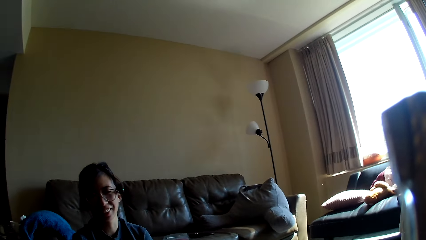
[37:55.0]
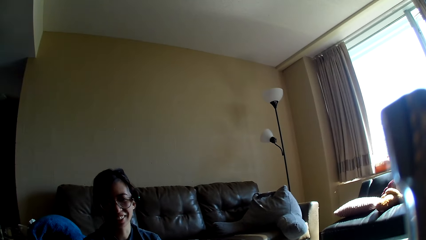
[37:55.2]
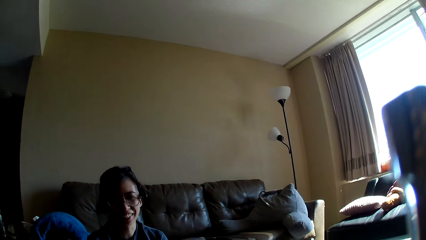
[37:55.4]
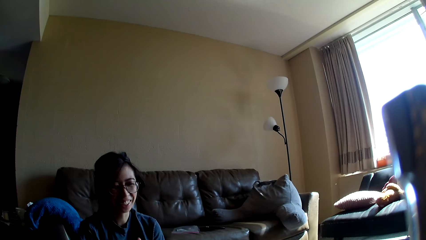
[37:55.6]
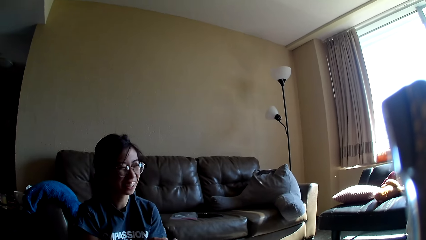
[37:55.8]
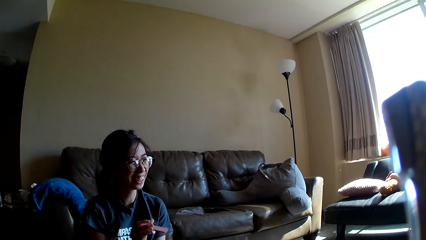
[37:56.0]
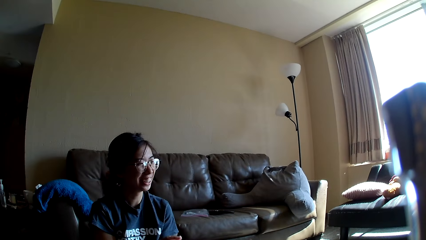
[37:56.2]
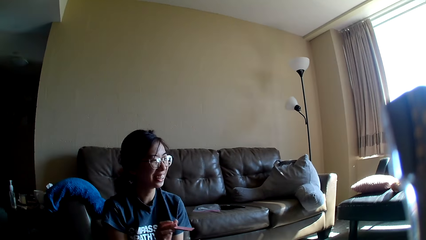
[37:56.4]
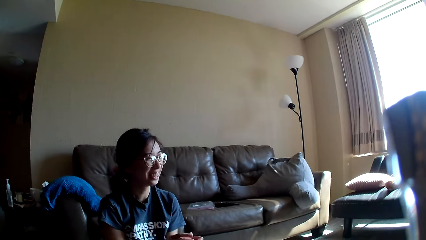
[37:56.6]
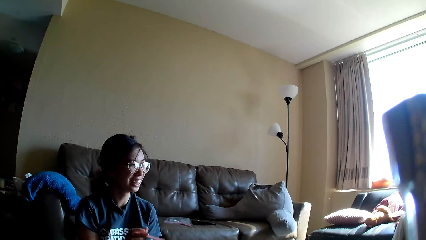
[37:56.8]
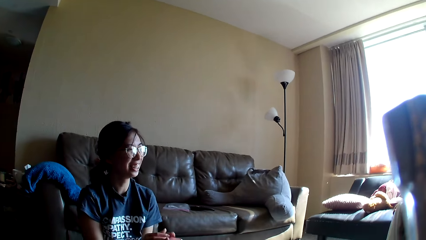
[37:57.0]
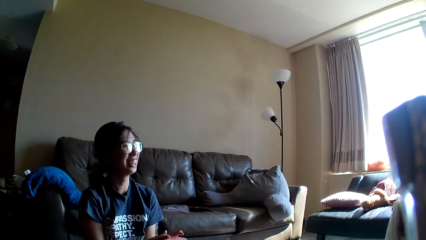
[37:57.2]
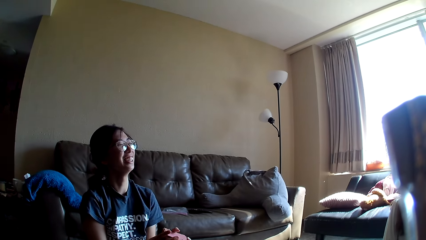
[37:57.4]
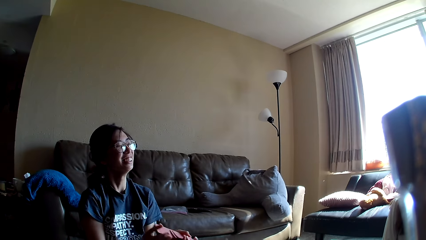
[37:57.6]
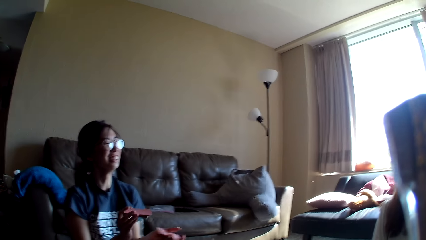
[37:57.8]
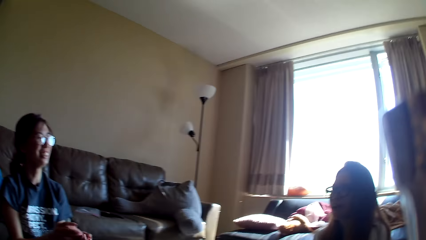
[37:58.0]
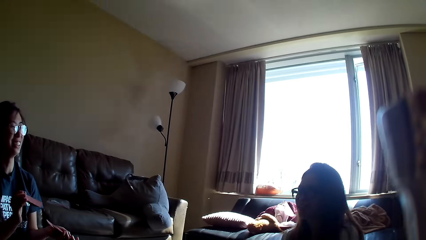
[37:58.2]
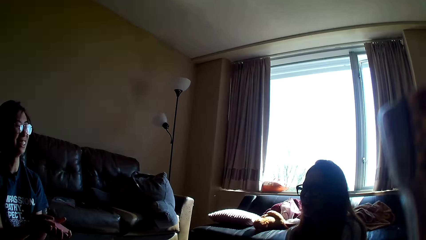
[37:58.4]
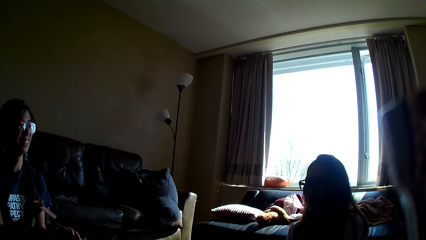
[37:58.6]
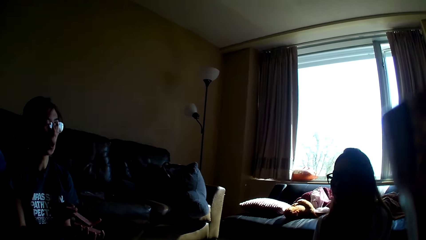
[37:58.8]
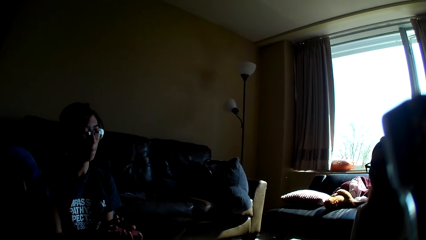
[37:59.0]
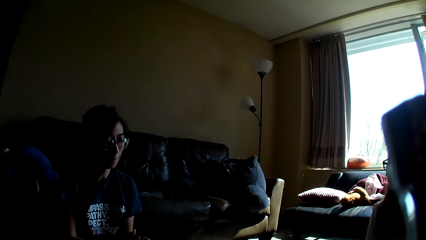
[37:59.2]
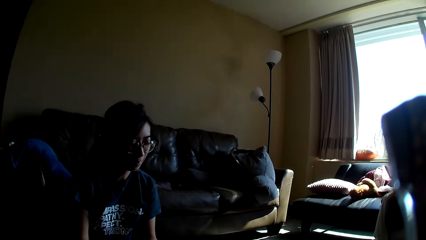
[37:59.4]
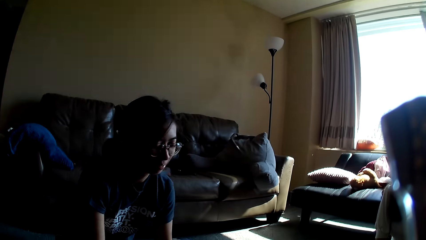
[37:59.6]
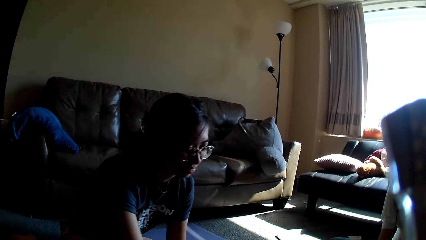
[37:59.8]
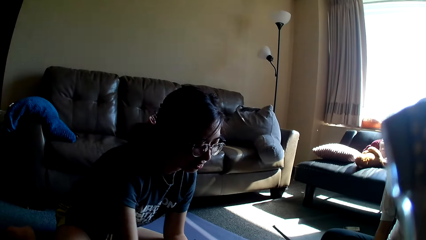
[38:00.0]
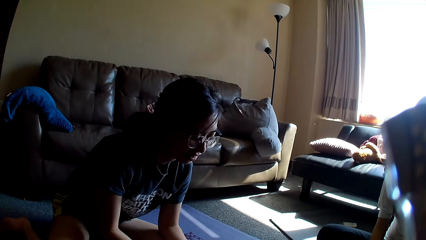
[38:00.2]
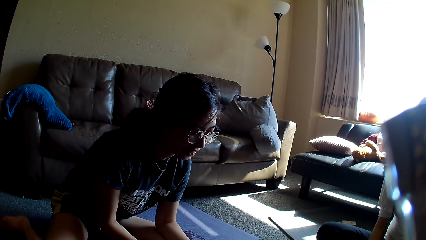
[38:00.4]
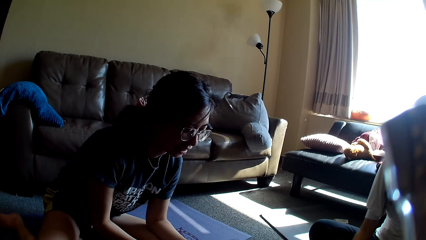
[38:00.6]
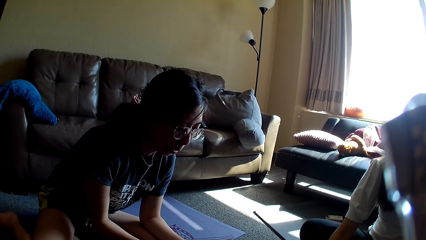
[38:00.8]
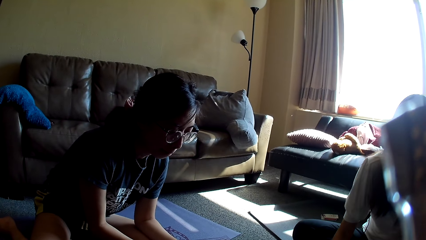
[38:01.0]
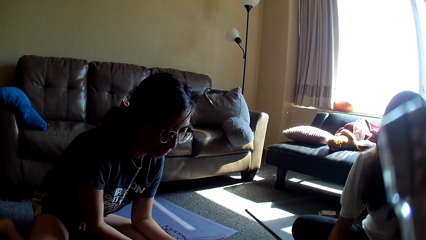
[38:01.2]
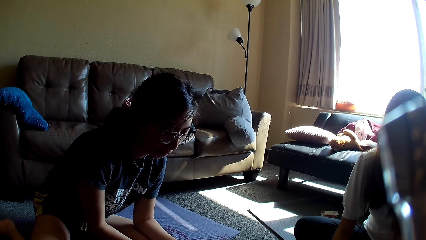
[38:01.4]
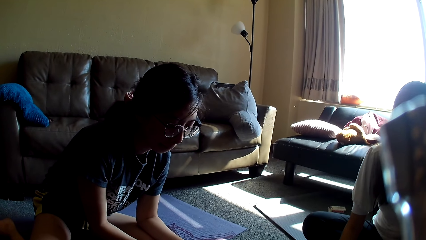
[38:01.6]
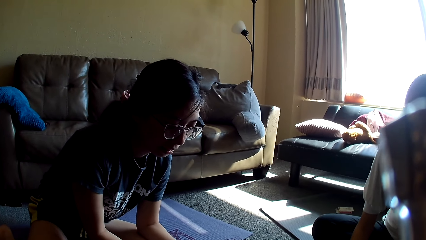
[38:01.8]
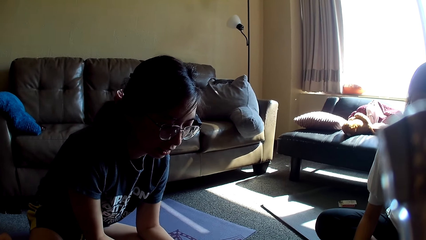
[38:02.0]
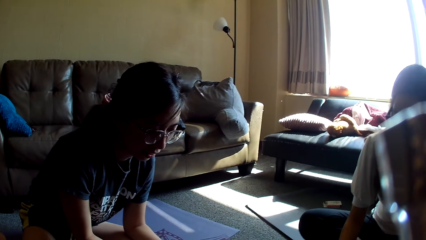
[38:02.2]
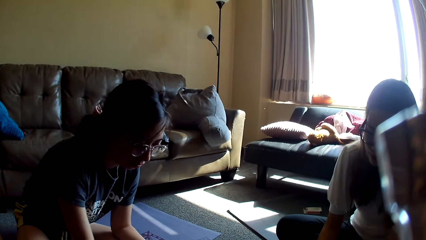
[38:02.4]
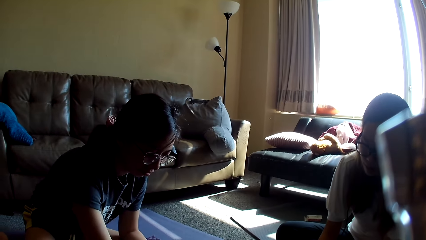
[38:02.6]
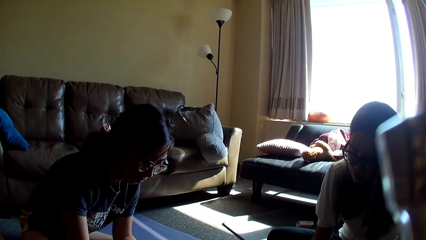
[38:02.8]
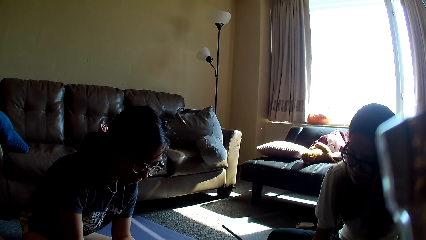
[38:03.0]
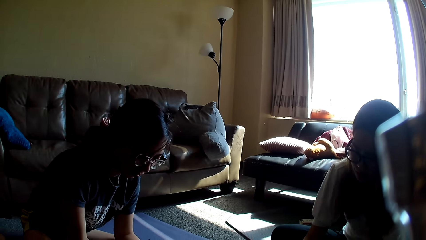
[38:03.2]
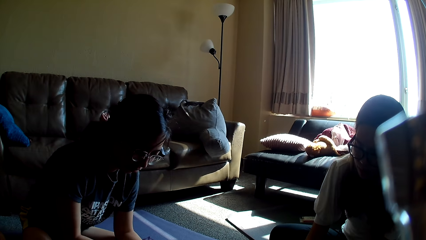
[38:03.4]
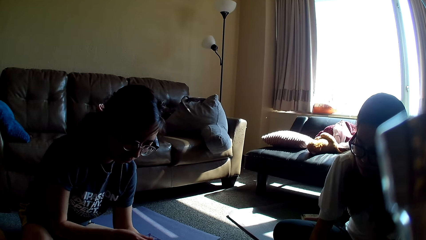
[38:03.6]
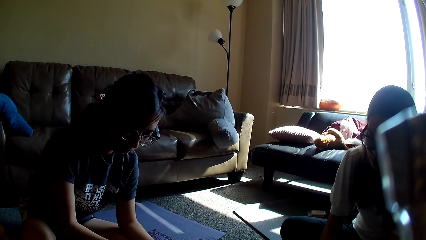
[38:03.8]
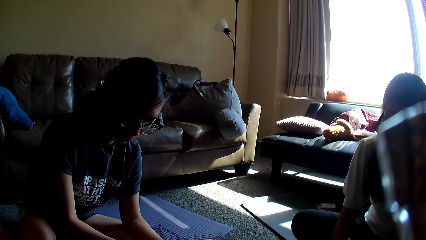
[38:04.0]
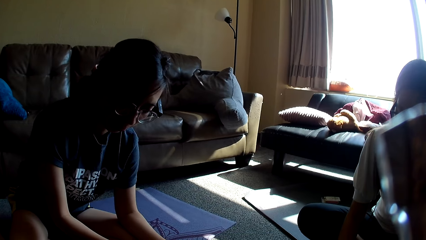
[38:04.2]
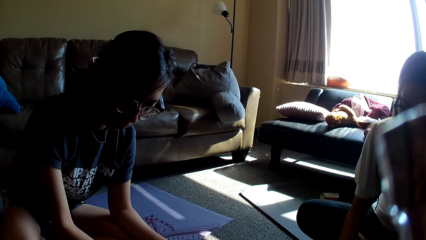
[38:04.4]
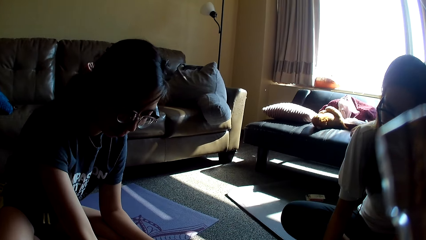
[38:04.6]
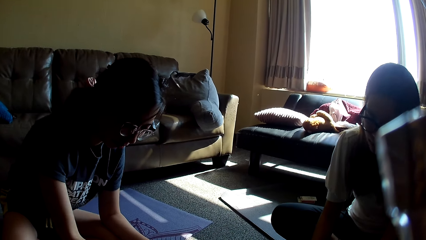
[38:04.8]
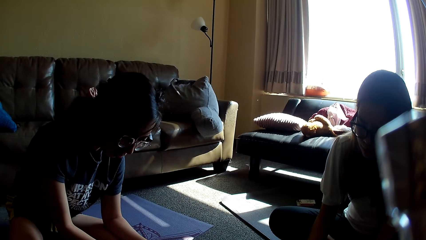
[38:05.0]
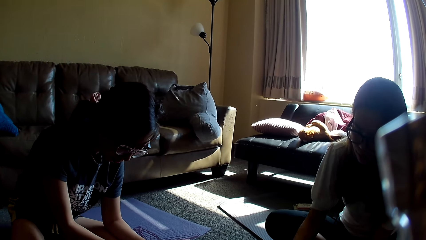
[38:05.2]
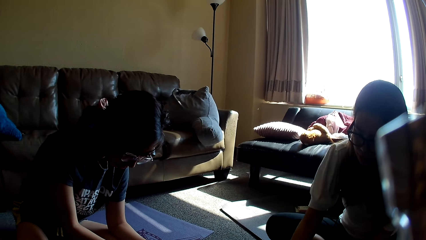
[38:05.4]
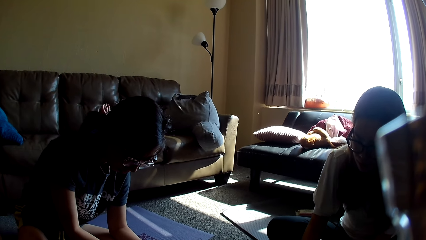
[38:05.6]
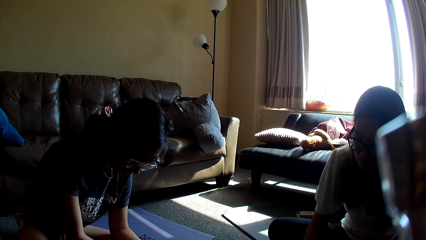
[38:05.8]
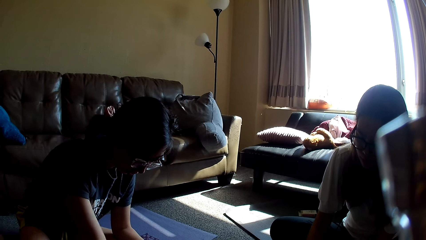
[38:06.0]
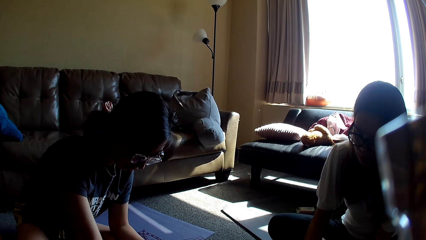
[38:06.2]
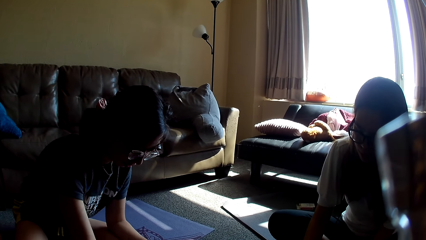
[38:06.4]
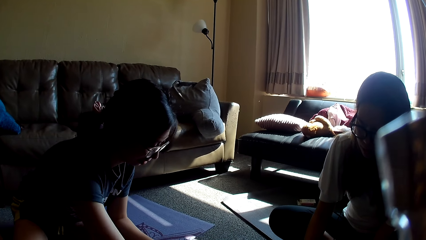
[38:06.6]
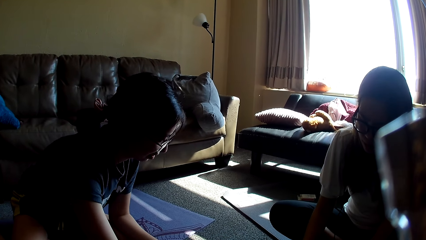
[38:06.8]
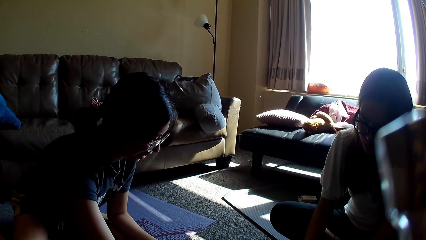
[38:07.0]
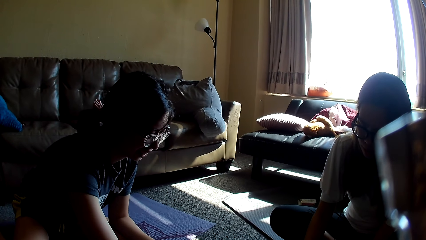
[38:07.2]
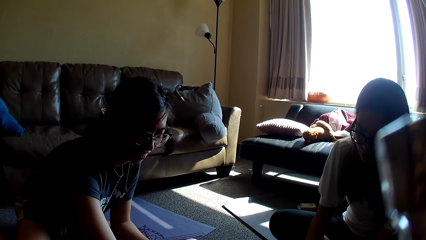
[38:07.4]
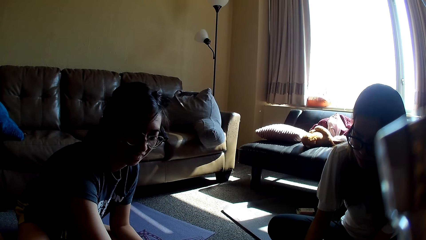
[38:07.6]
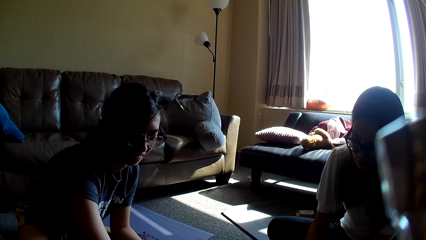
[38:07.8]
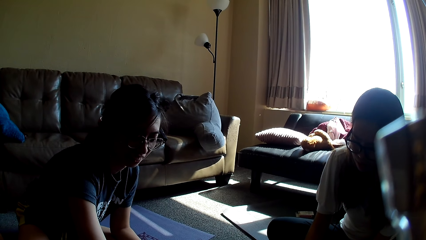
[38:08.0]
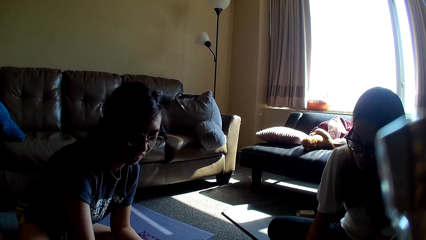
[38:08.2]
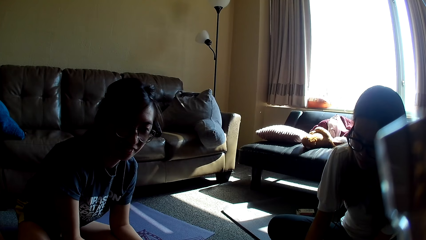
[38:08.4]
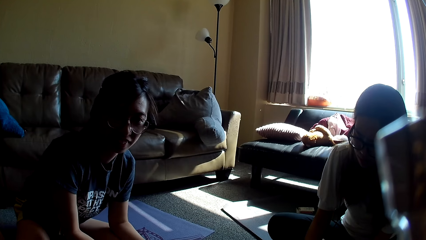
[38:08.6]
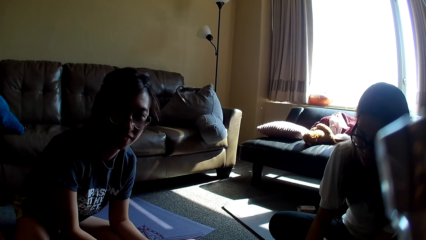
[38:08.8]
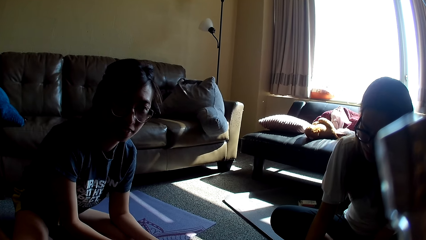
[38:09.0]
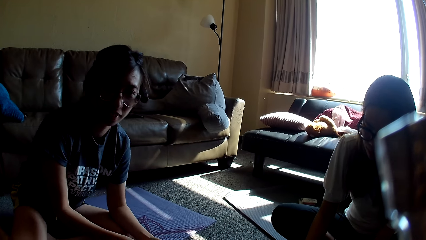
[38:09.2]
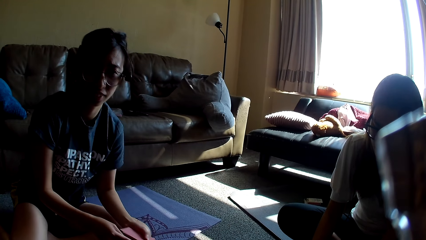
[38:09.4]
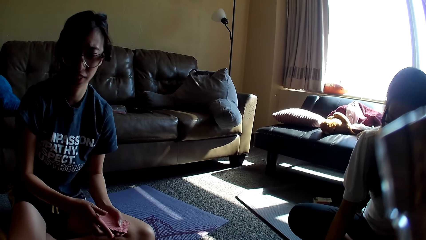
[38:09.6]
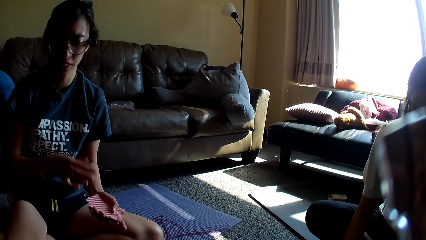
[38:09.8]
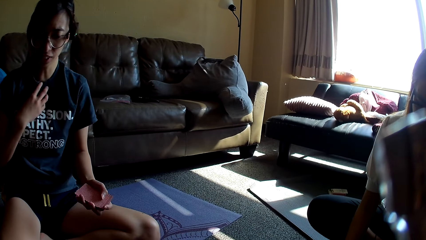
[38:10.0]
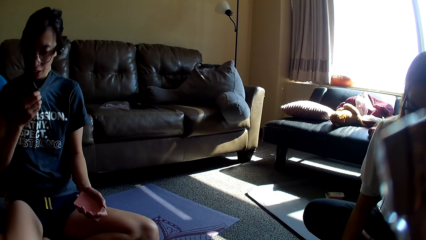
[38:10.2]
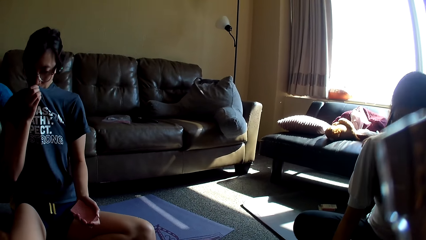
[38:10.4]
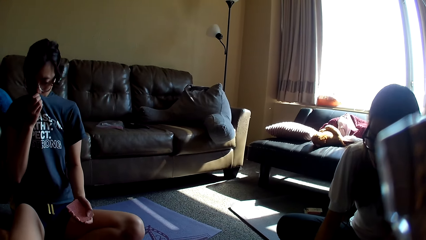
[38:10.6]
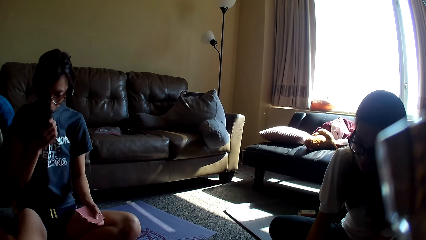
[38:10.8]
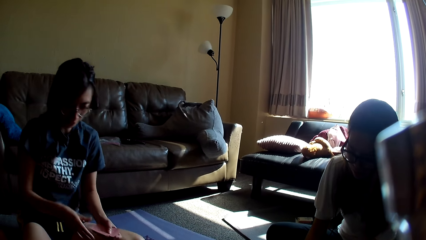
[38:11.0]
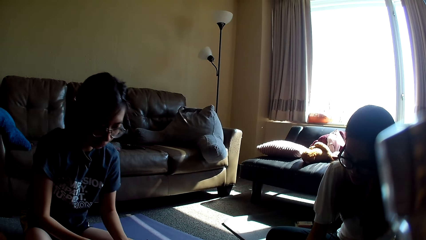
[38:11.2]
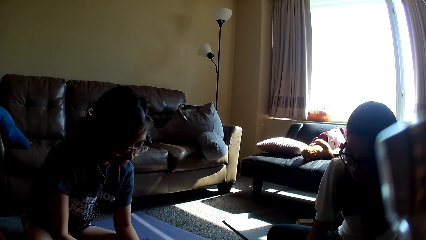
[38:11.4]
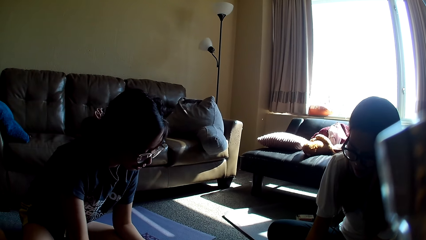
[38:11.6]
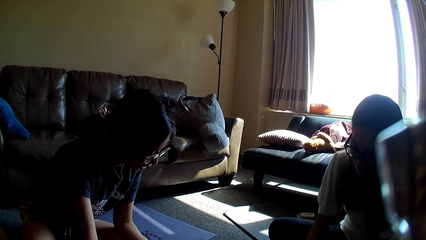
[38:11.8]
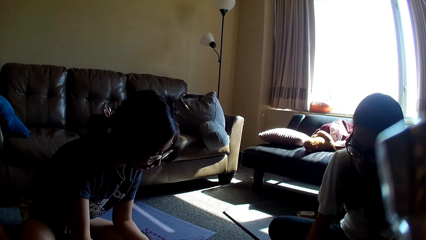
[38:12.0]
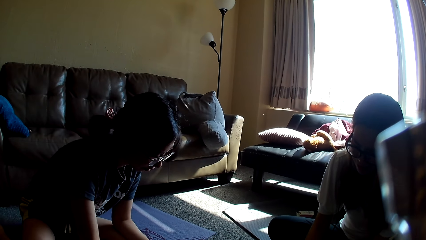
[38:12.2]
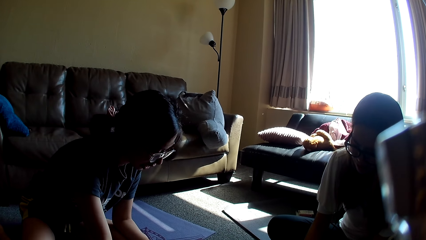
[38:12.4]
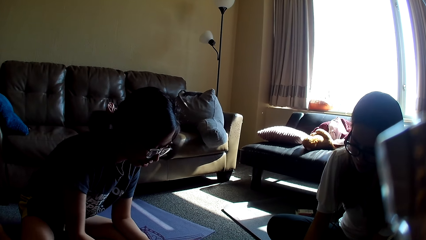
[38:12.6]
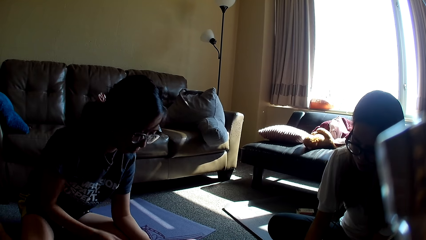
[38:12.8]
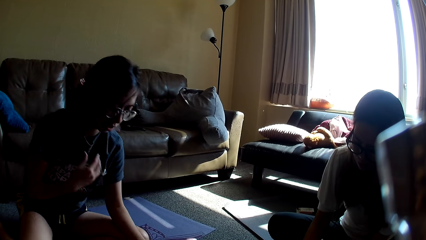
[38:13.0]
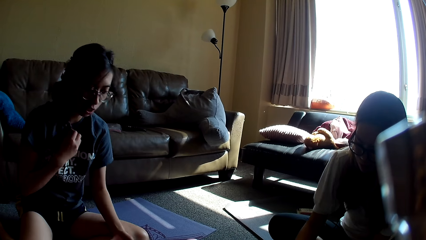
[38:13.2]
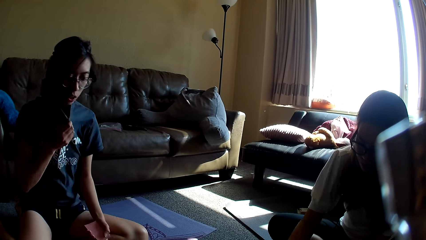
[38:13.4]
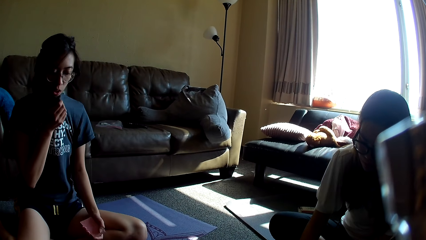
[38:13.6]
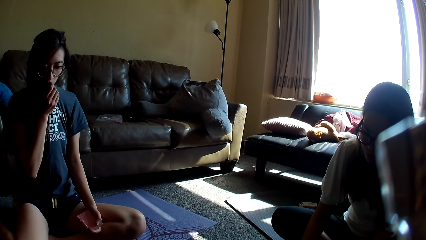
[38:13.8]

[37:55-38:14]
A lady mixes cards and places a card on the table. Another lady drops a card game. The first lady drops the card game. The other lady moves a hand. The first lady drops the card game. The other lady moves a hand. The first lady drops the card game, moves back, holds her top, covers the mouth with a t-shirt, moves forward, moves a hand and holds her top.
